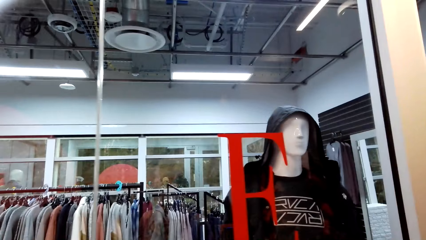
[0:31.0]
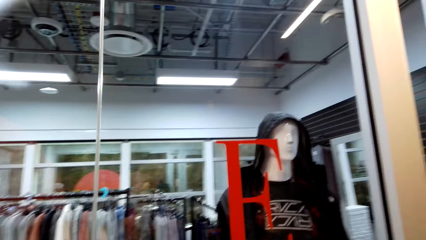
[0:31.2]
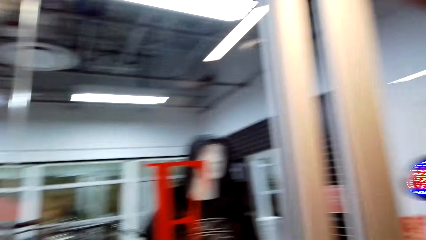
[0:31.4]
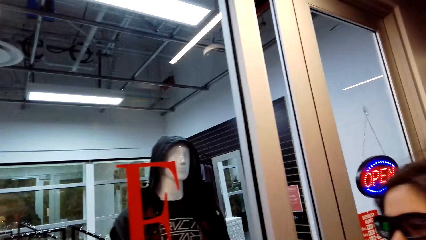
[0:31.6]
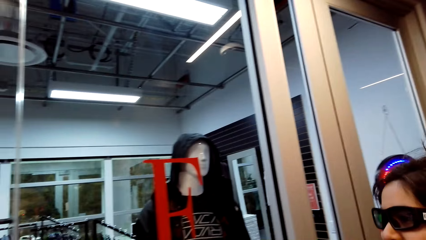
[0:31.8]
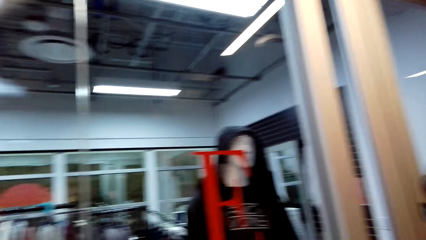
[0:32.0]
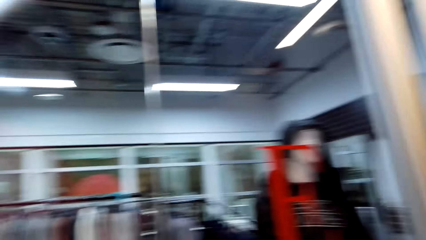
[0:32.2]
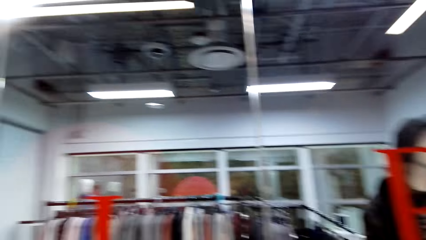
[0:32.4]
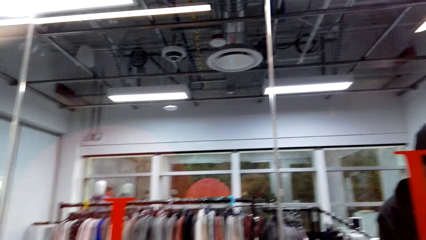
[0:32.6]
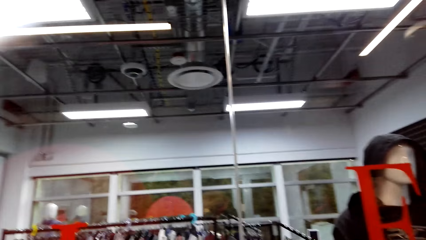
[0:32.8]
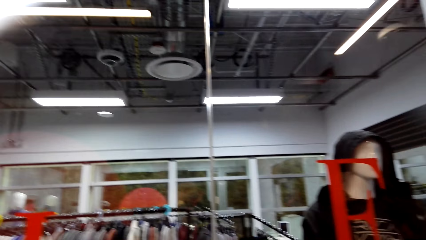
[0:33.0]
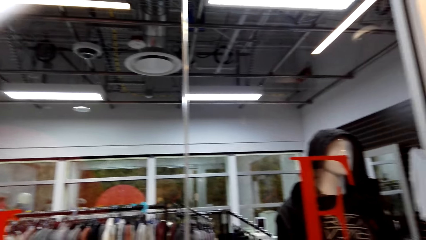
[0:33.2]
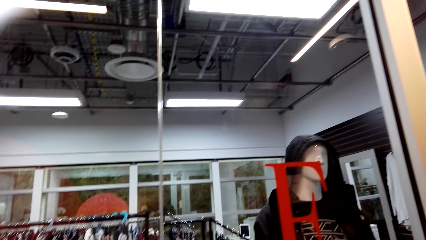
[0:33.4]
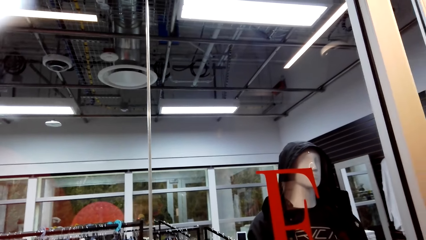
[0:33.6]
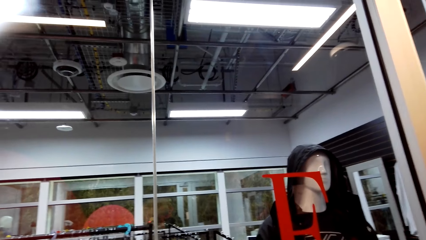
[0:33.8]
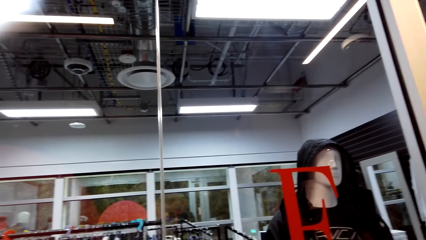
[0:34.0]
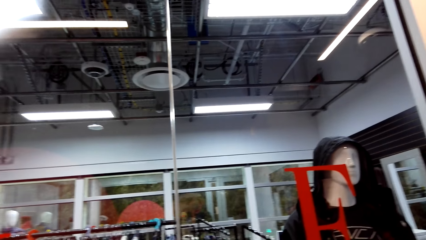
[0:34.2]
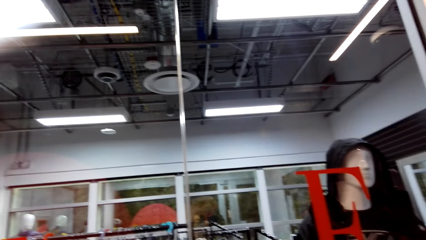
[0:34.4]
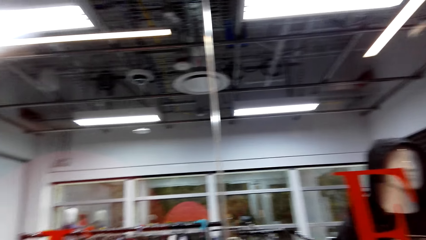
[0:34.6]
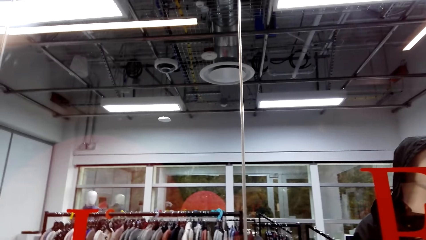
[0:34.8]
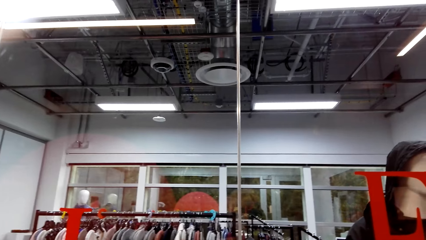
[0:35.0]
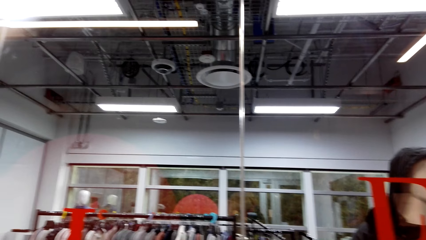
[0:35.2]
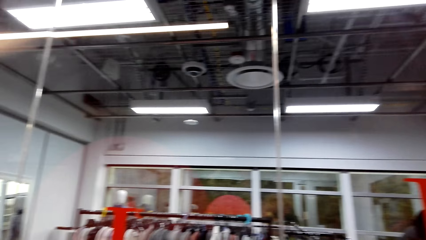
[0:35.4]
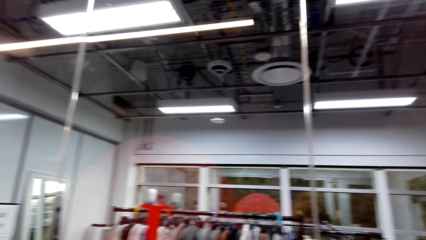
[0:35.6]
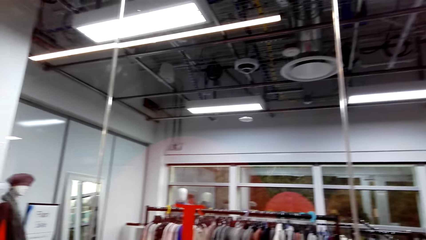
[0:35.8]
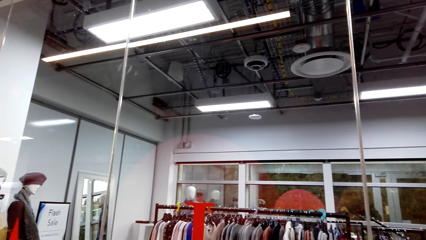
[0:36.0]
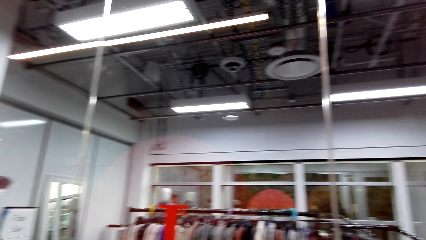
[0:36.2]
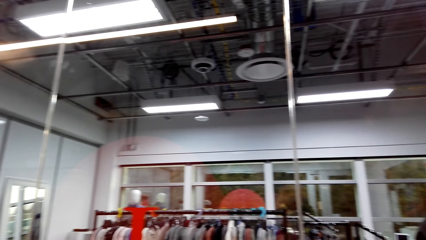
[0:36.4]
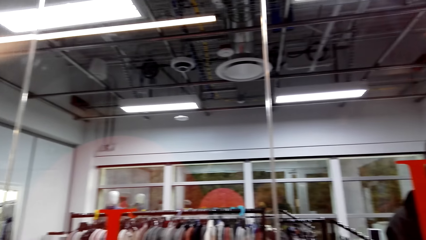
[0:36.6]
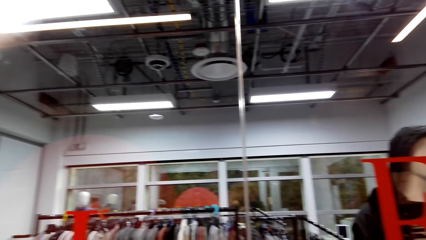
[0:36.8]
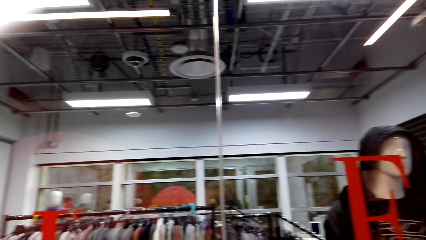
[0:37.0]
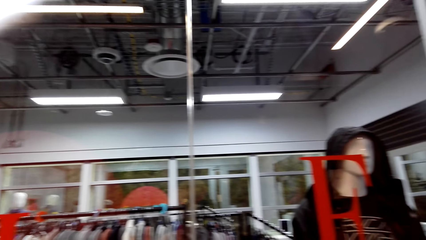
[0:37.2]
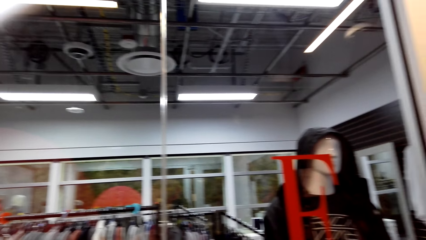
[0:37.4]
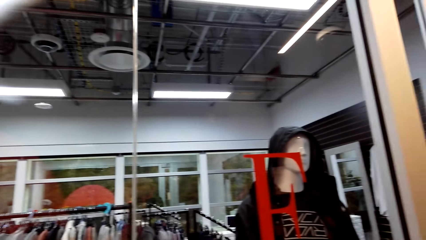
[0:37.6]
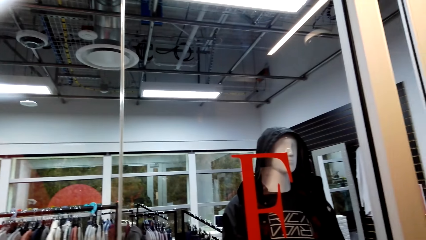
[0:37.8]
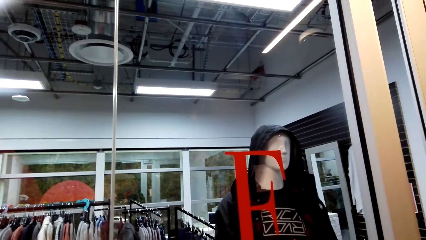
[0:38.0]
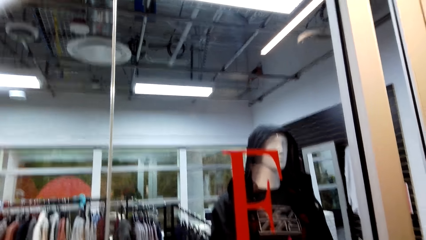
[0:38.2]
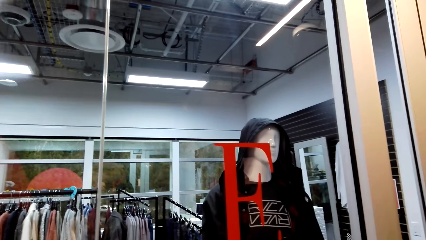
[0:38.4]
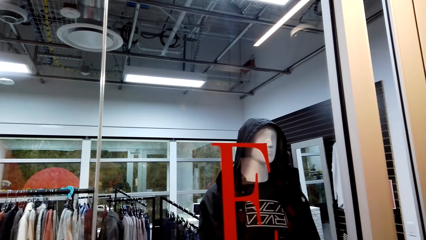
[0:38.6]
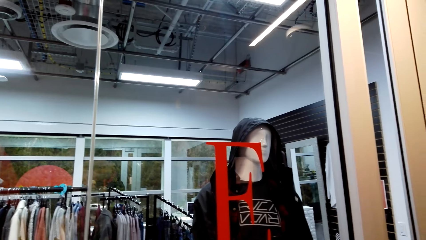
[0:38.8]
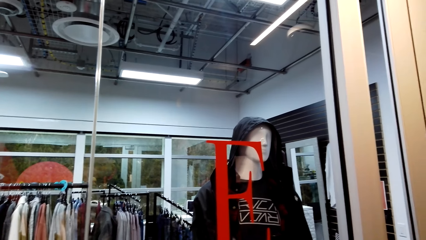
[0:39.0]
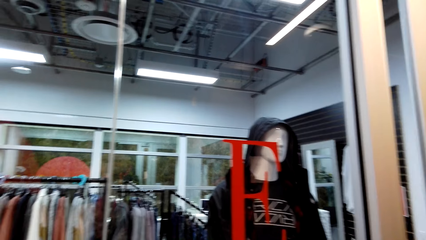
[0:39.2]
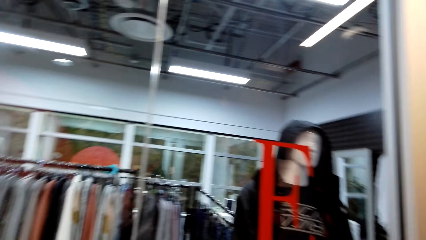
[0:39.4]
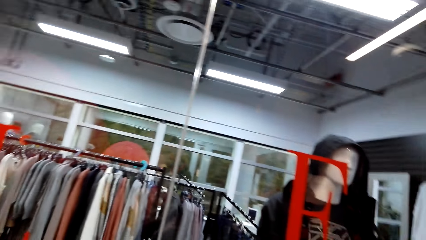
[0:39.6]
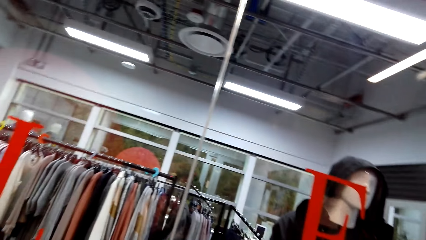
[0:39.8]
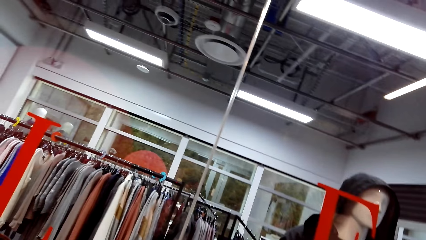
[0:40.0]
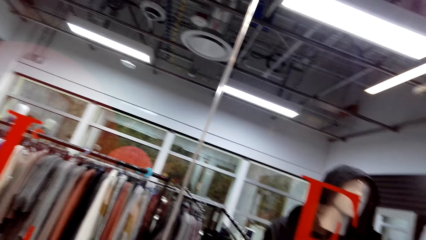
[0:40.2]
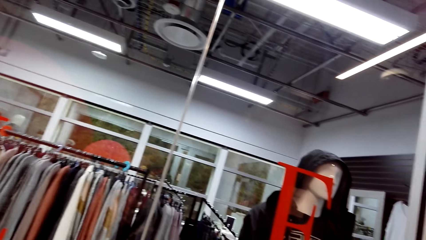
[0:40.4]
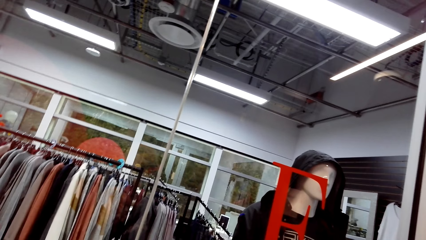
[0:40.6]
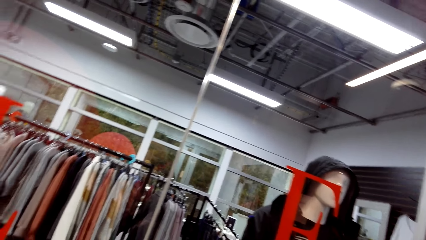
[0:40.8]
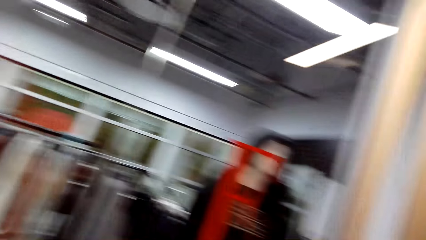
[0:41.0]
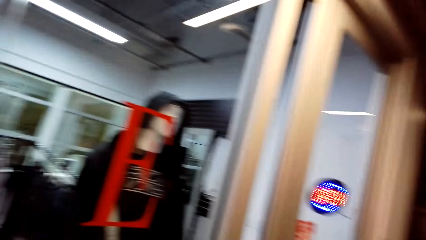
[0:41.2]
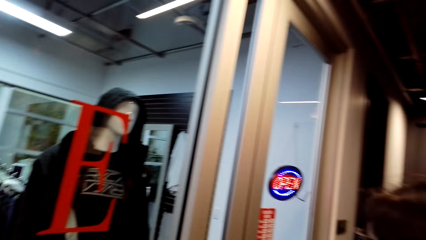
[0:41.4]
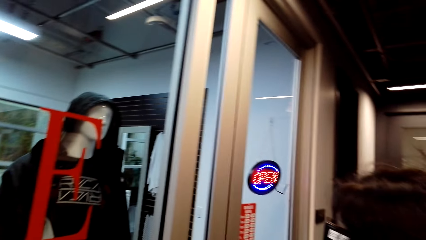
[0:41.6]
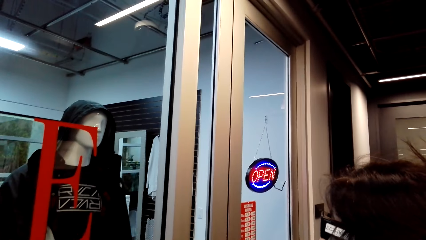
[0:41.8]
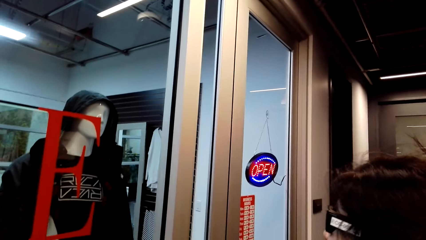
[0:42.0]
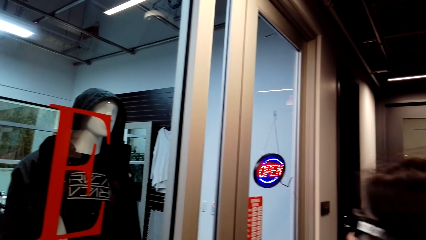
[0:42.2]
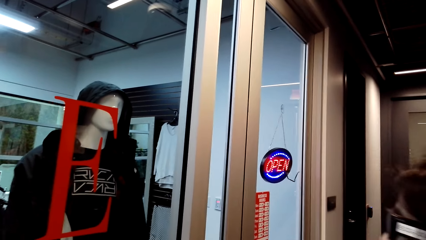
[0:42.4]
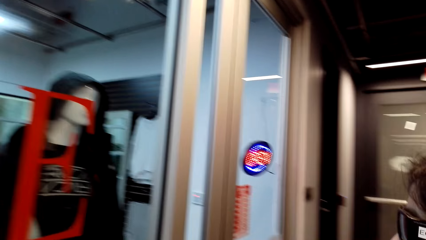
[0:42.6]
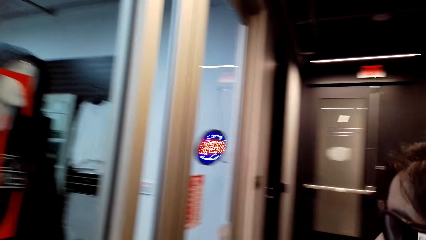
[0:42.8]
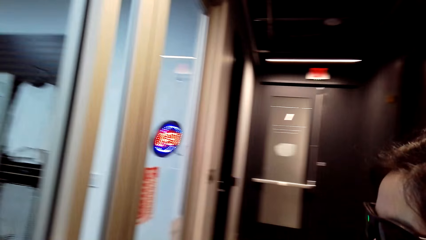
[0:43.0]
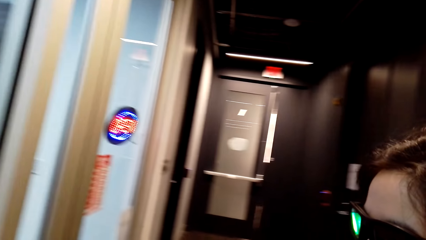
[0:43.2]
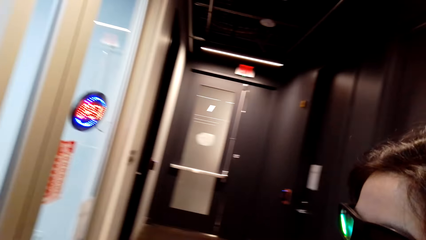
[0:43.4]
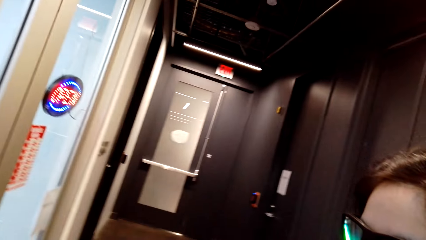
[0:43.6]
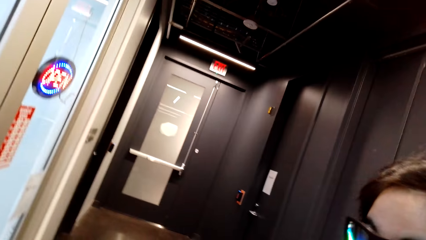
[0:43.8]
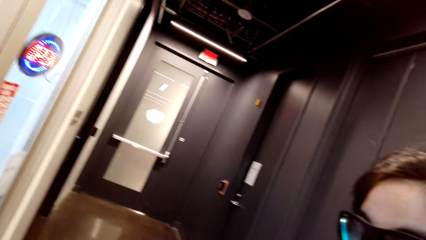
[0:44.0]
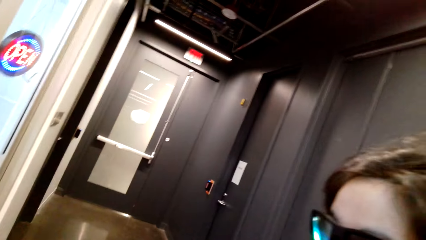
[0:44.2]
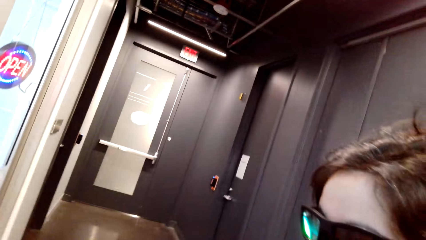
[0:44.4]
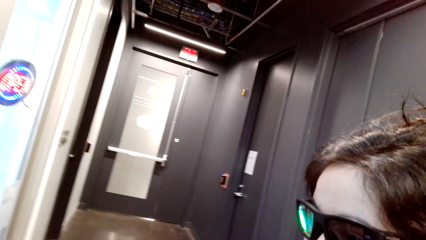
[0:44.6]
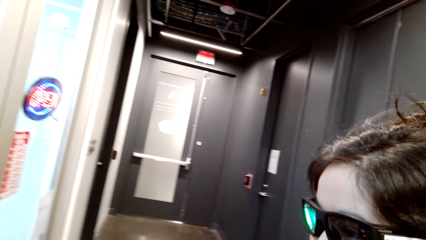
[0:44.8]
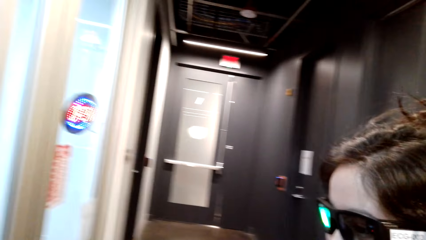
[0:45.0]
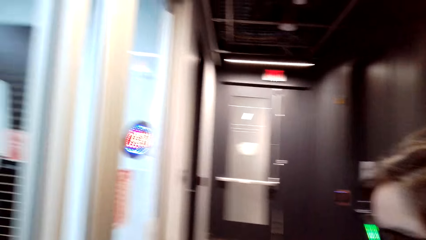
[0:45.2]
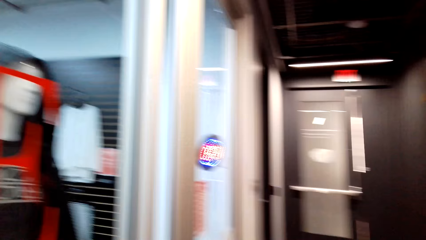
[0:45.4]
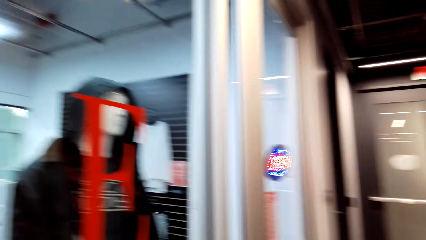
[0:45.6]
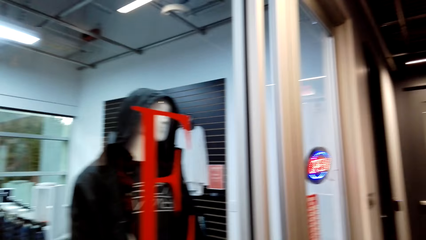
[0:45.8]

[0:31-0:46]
The camera wearer looks around. They stand beside a woman. They talk to the woman. They look at the clothes on the display. The woman looks at the clothes on the display. The camera wearer looks through the hallway.
